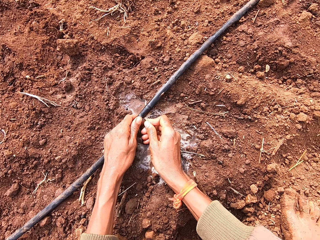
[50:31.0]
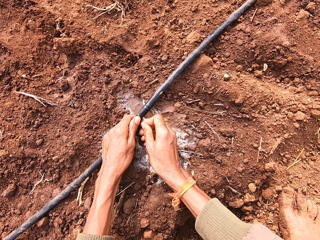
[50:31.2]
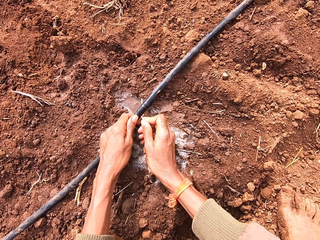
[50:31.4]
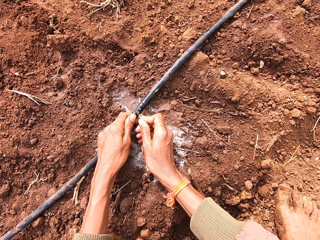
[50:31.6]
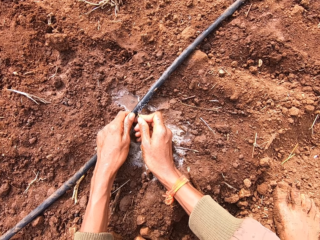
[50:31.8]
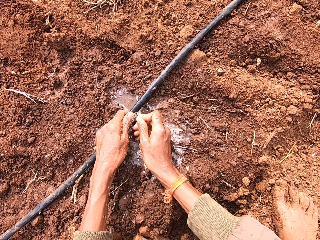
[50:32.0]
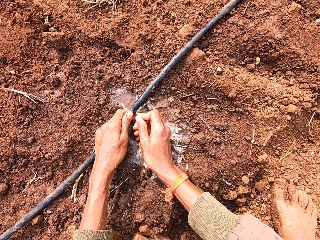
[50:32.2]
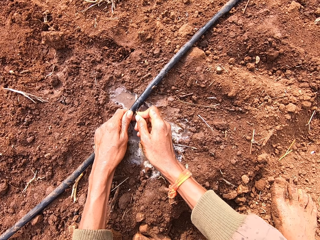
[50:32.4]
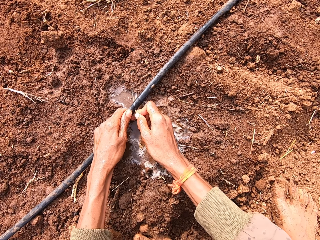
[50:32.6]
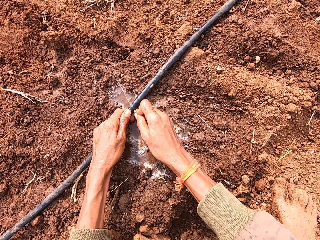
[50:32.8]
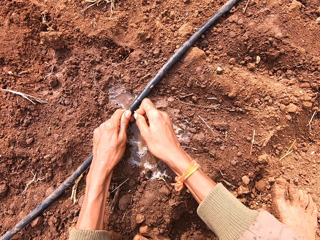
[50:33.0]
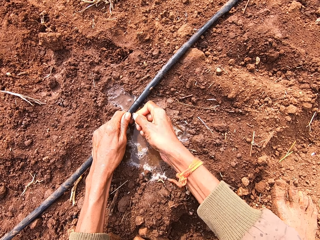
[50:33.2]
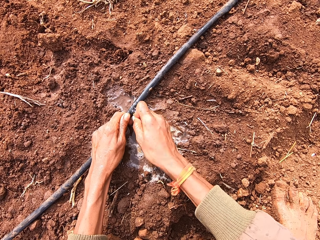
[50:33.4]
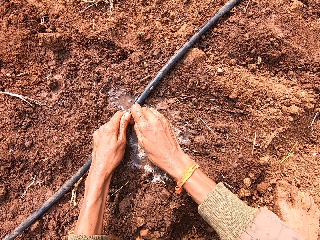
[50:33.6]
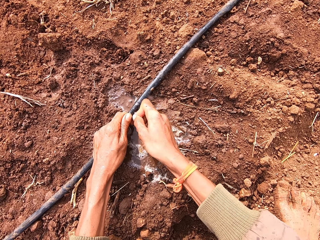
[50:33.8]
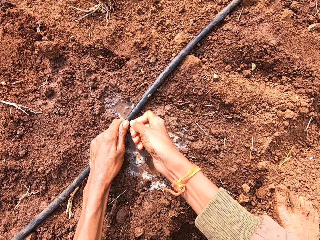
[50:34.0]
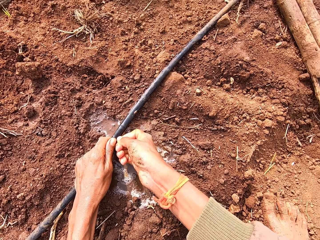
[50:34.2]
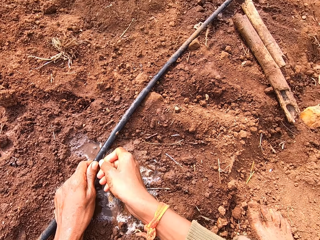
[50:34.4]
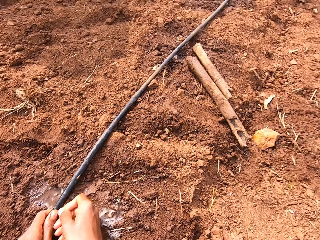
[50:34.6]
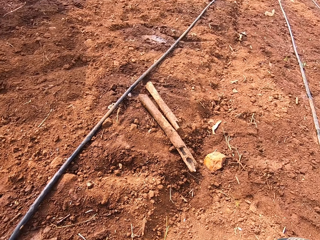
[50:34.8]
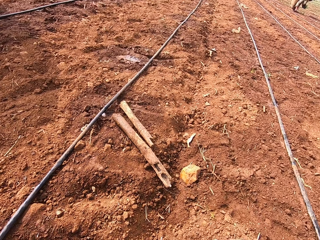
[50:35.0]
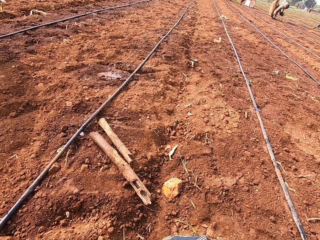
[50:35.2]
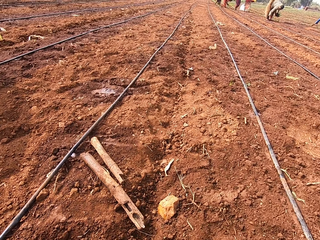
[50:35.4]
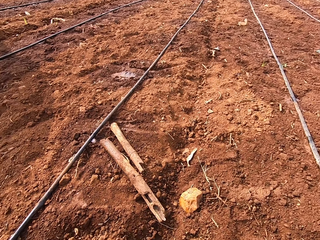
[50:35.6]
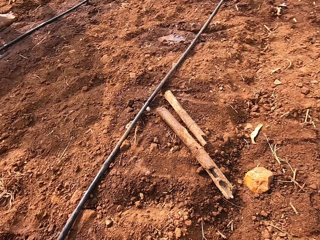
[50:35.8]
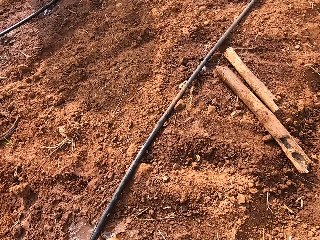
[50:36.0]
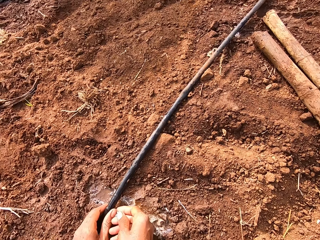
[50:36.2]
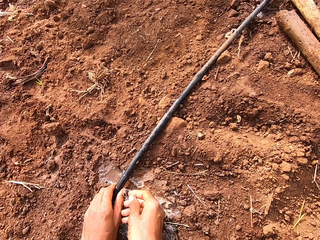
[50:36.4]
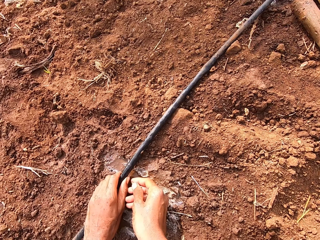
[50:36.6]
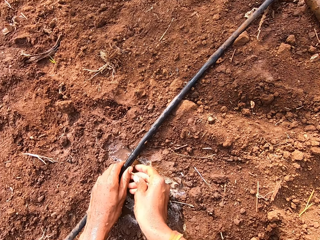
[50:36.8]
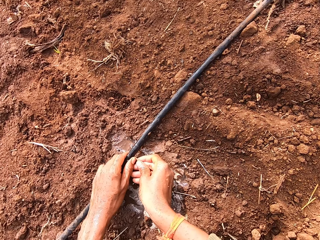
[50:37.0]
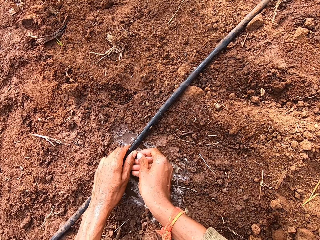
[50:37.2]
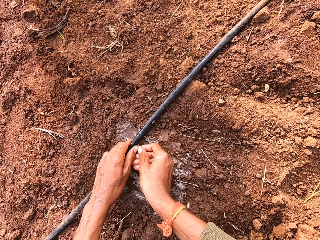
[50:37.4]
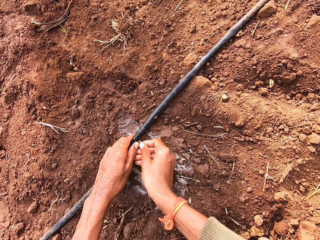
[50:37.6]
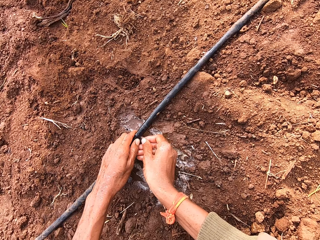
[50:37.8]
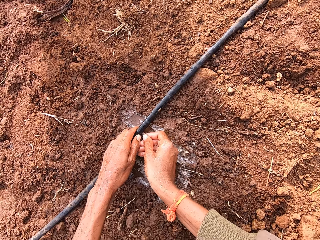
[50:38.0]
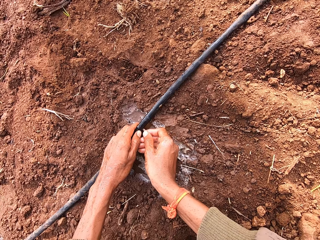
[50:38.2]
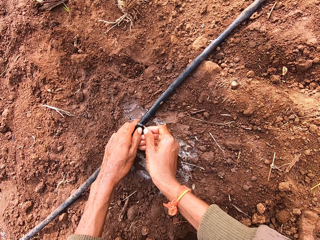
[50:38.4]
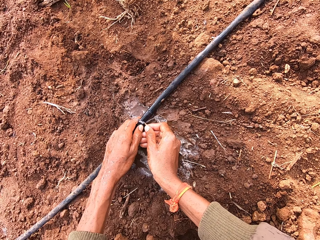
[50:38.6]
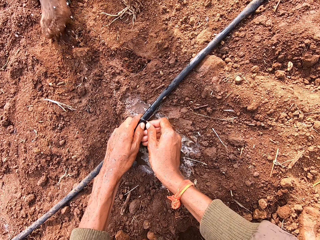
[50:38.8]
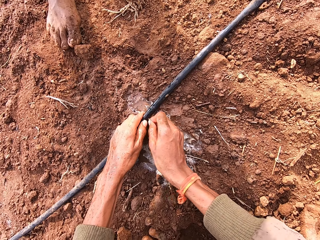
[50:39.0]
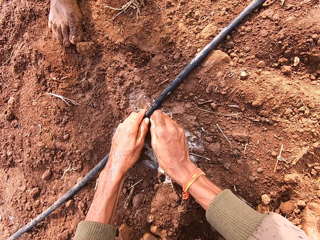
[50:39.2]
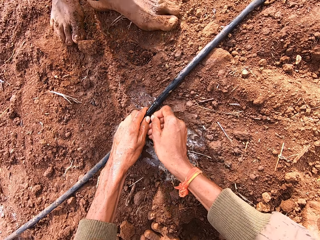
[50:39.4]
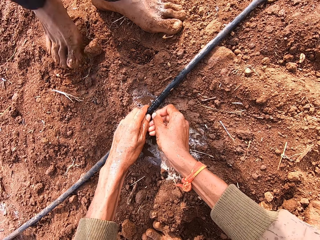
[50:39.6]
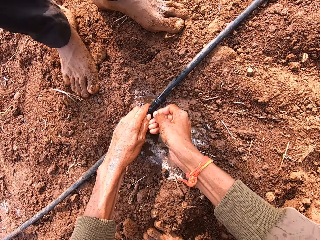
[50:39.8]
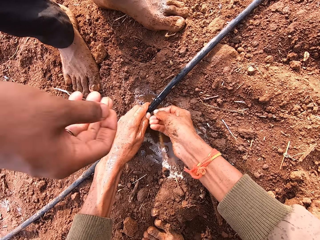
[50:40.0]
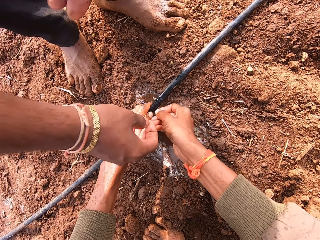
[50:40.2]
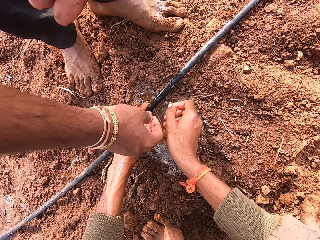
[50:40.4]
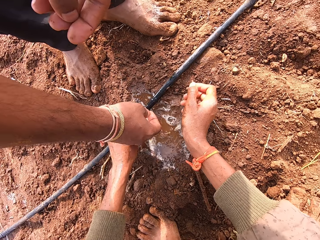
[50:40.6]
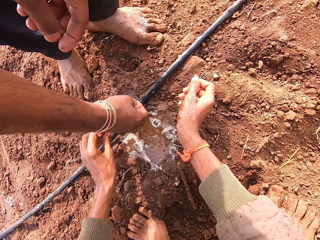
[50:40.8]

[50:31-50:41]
The camera wearer places the stick on the pipe with the right hand. They press the stick on the pipe. They look ahead. They place the stick on the pipe with the right hand. They press the stick on the pipe.

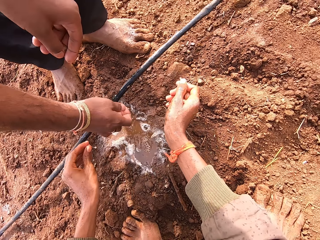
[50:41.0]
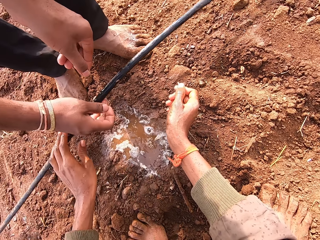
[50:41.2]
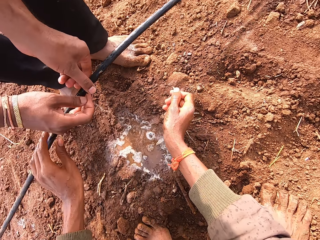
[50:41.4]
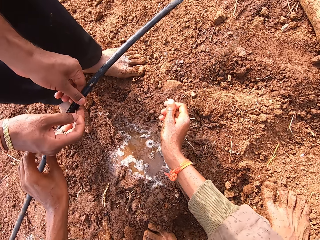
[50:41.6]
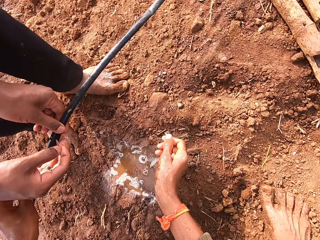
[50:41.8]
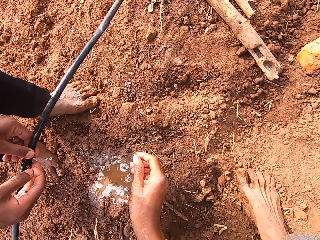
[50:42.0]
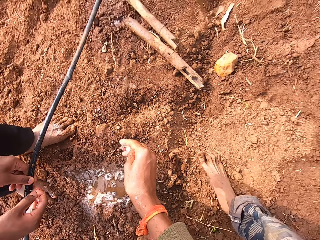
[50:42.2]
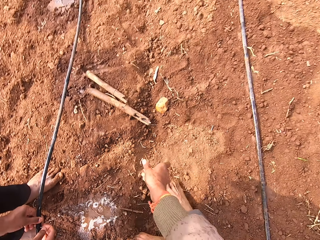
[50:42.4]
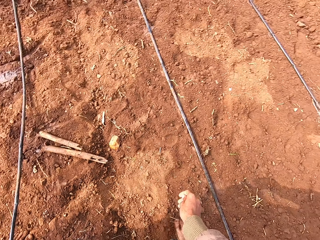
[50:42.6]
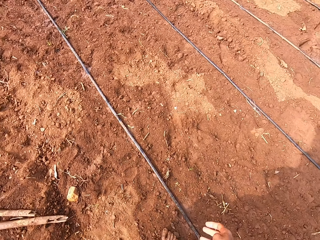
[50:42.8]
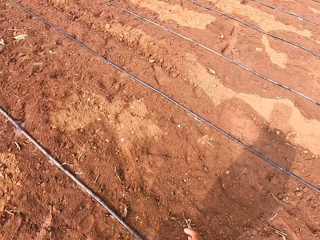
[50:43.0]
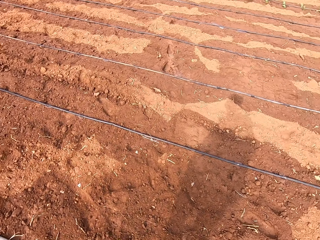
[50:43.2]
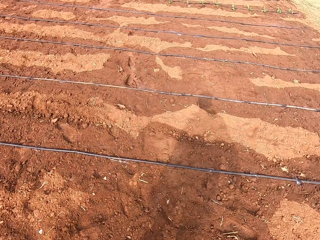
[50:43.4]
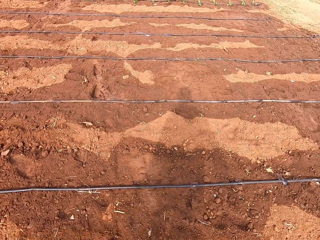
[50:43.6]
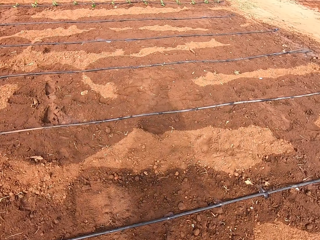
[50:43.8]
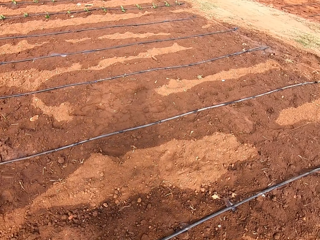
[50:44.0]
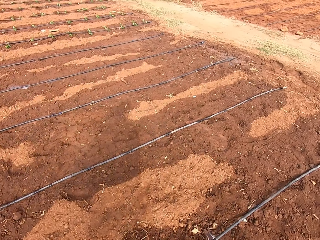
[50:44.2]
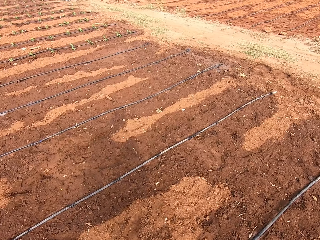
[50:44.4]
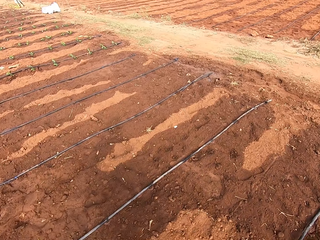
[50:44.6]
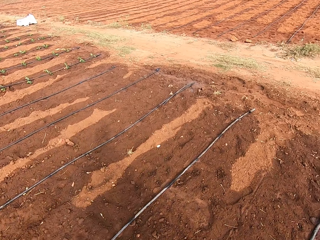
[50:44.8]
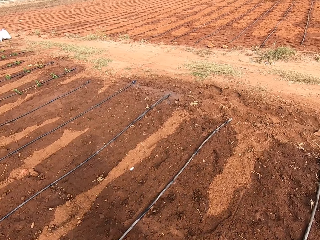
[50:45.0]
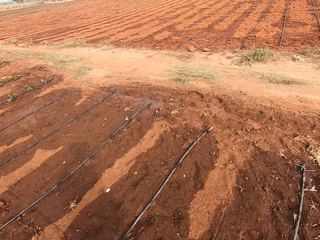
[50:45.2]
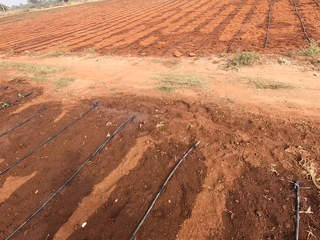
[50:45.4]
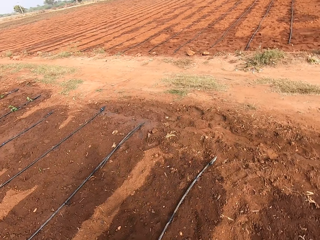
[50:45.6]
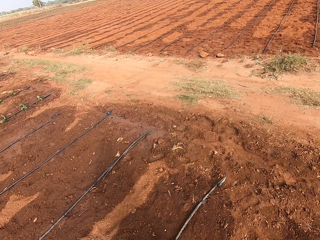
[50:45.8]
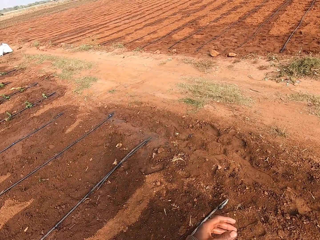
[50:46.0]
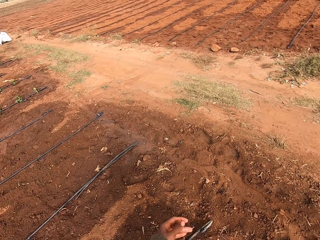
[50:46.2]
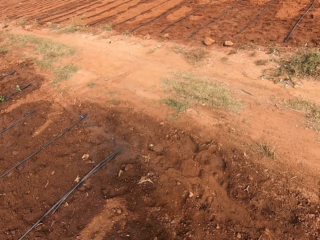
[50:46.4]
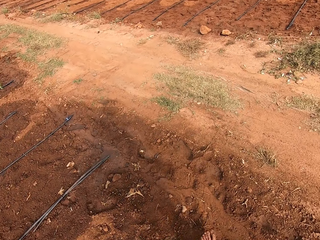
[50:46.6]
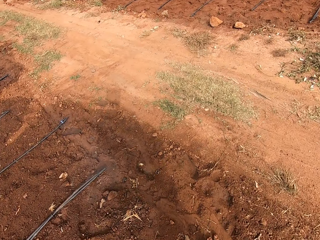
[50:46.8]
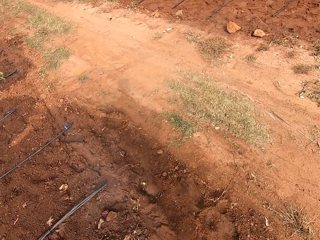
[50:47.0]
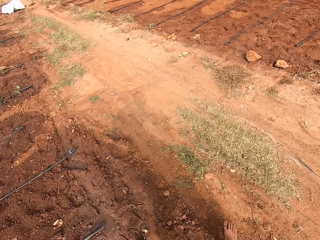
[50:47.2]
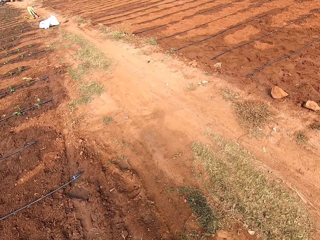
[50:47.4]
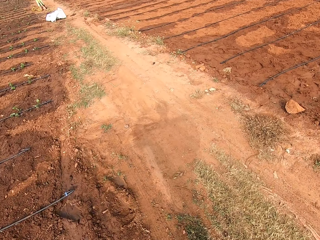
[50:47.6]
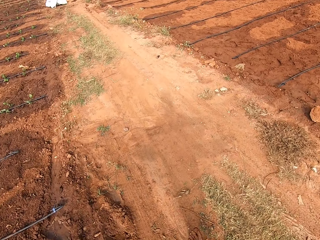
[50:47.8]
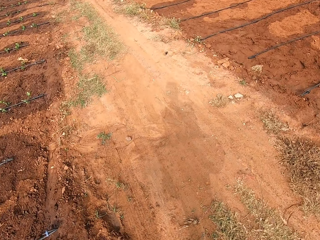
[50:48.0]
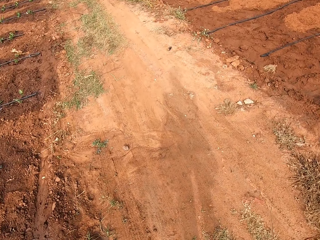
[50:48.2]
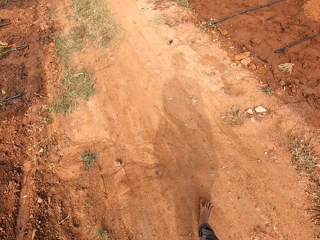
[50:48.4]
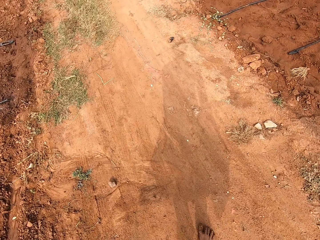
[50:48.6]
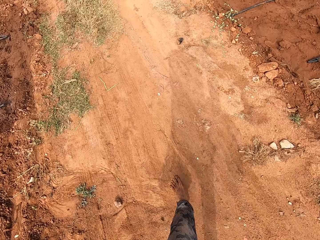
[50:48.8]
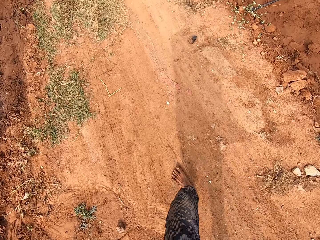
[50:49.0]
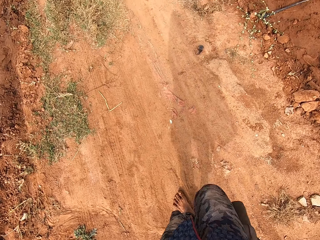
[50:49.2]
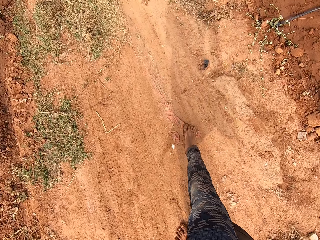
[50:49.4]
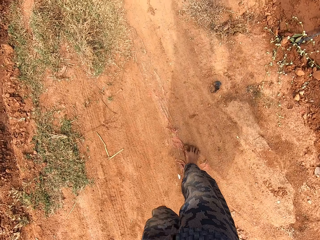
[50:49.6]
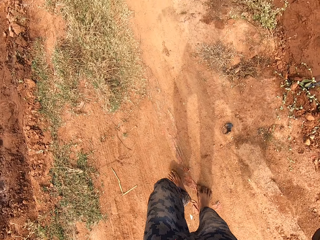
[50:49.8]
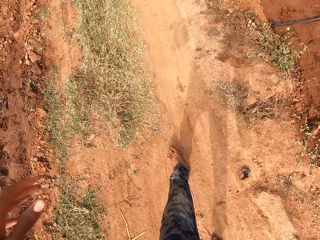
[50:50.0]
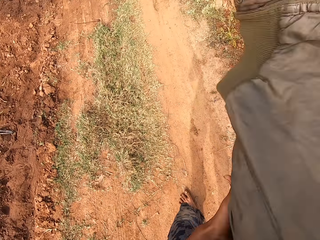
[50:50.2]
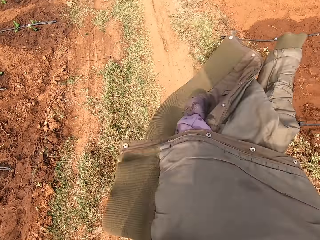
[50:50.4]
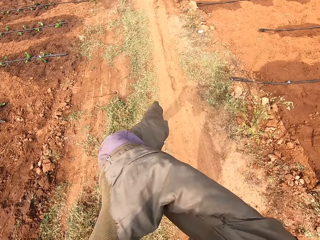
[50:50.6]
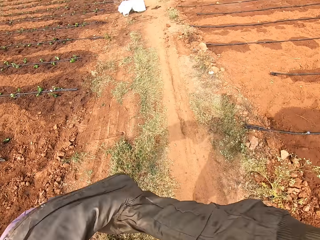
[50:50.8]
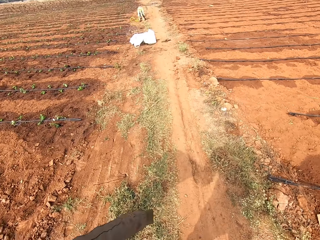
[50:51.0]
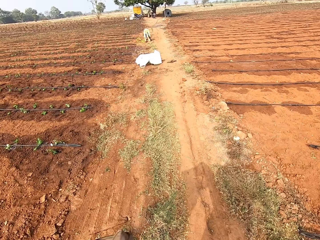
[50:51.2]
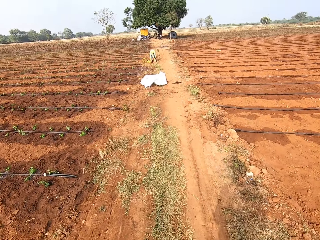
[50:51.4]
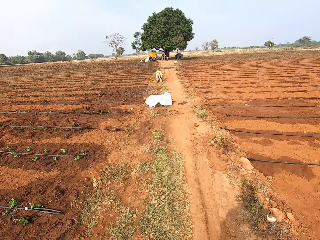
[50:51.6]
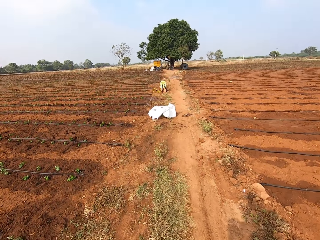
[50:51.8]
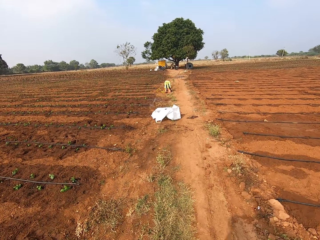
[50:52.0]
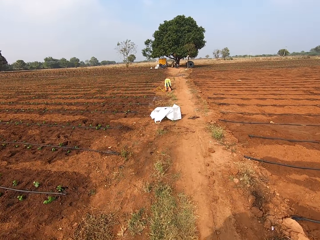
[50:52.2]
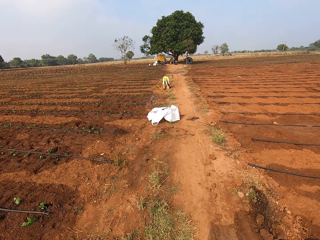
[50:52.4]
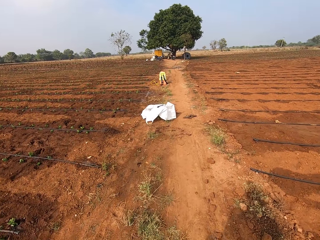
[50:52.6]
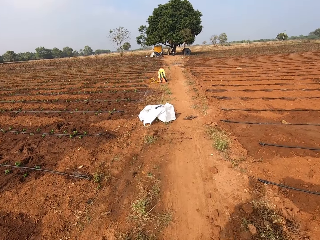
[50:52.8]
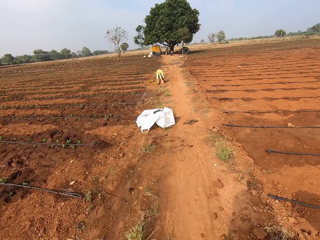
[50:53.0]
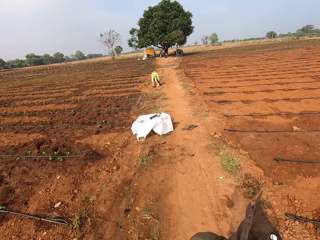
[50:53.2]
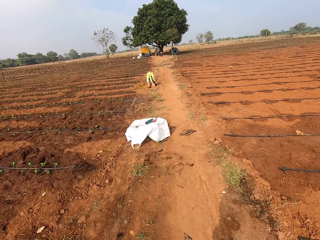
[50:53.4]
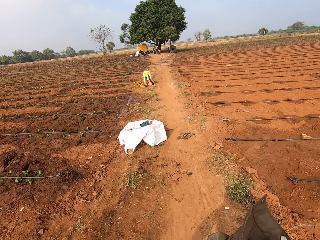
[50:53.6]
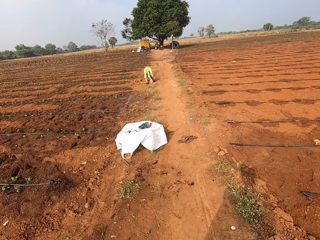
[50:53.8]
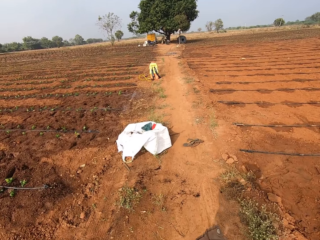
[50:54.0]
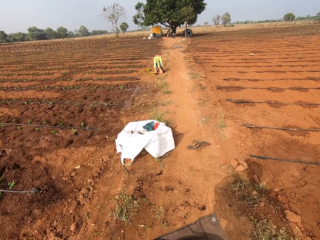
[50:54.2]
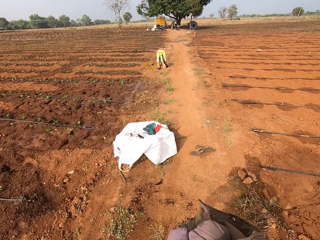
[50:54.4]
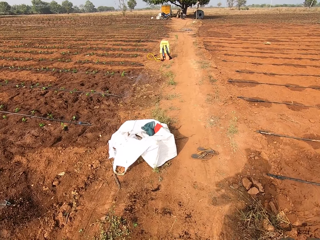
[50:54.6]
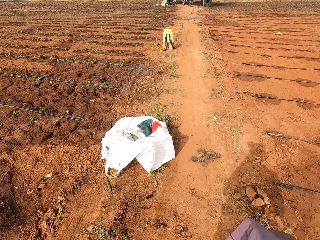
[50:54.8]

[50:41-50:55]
A man picks up the leaking hose from the ground with his right hand. The camera wearer moves both hands away. The man holds the leaking hose with both hands. The camera wearer drops the stick in his right hand on the ground. He walks away and looks at the ground. He takes off a jacket from his body. He looks at the ground. He steps forward. He pulls the jacket sleeve from his right hand with his left hand. He swings the jacket with the right hand. He looks ahead. He walks ahead.
